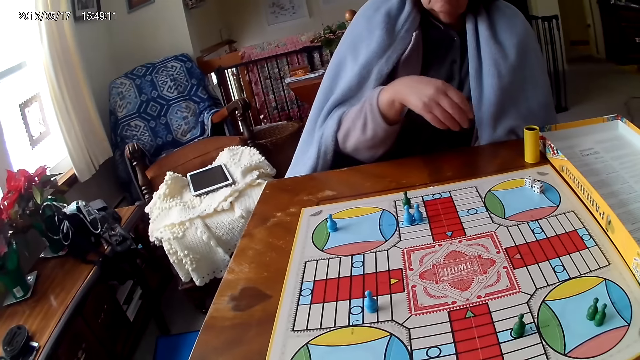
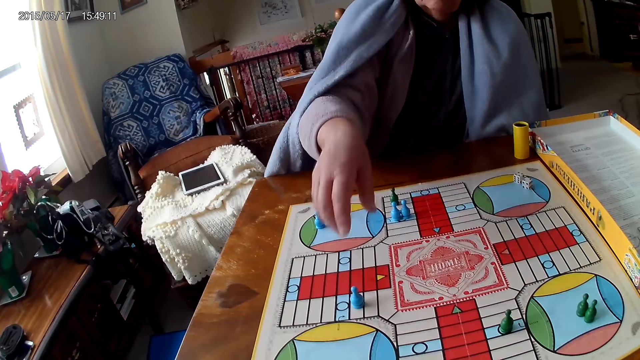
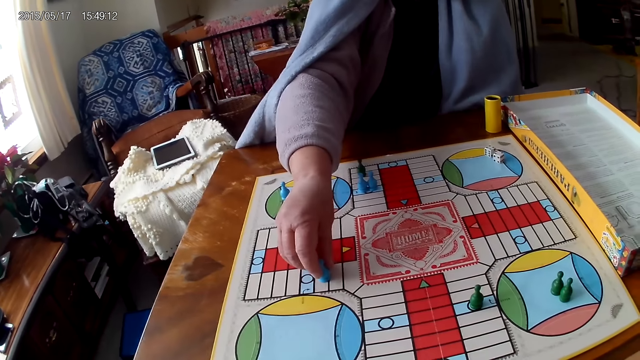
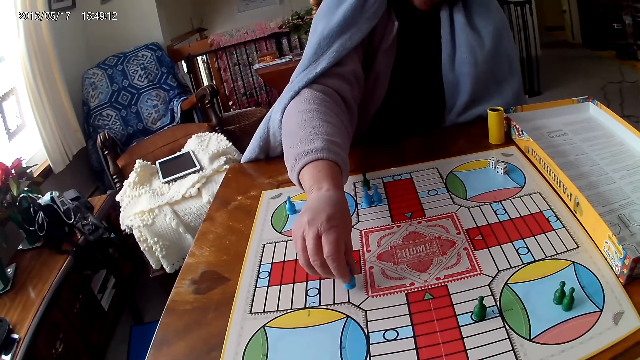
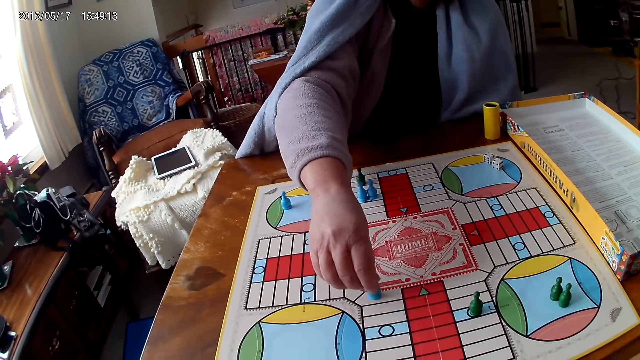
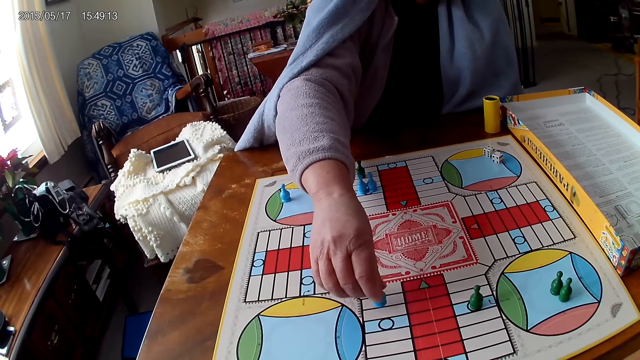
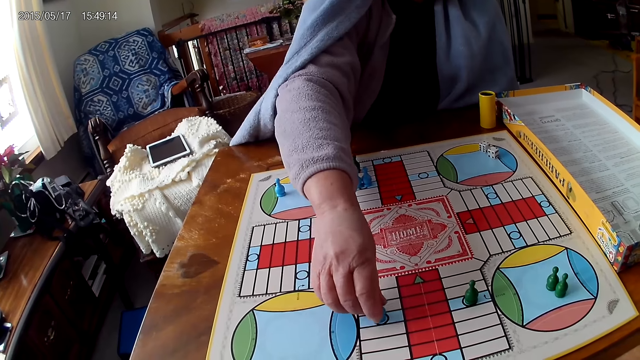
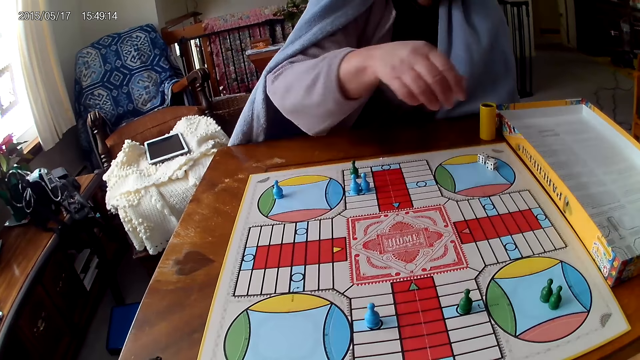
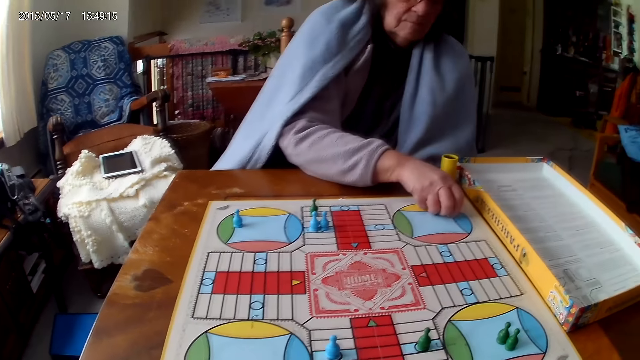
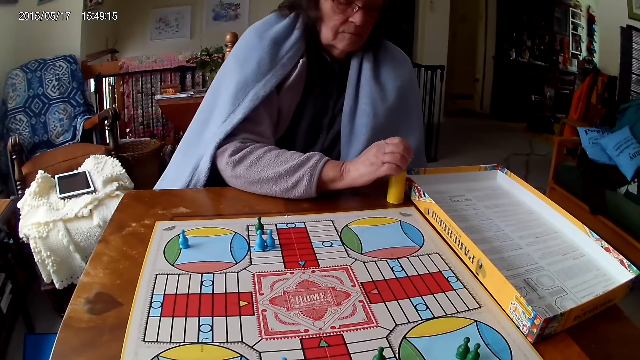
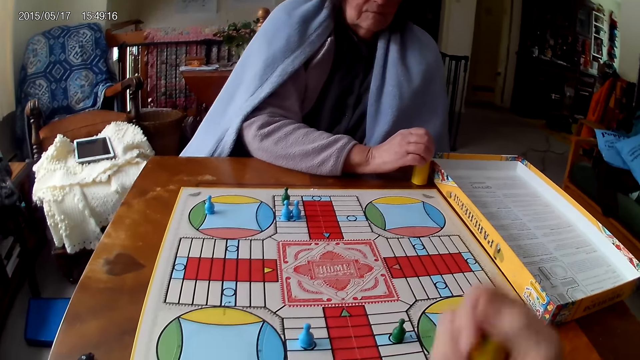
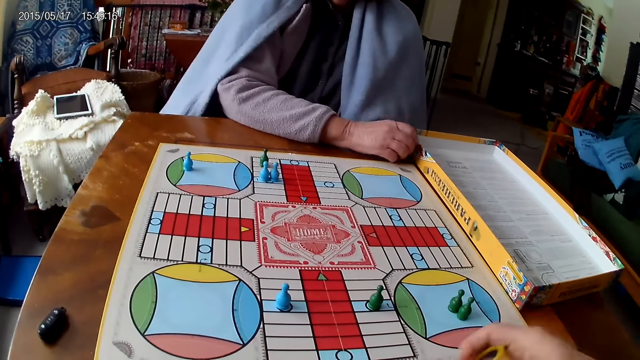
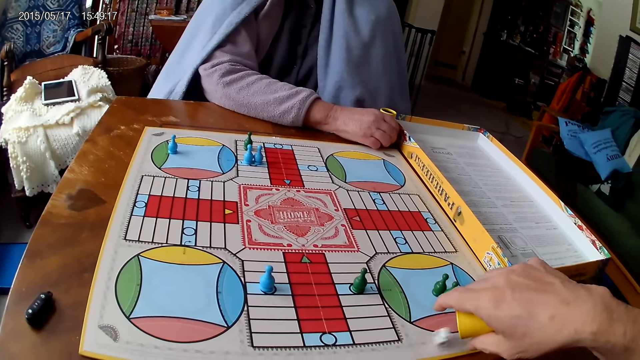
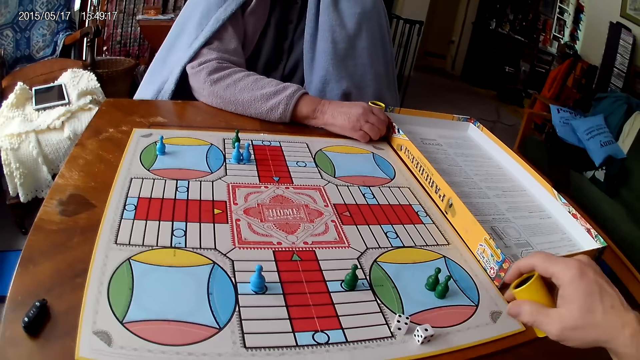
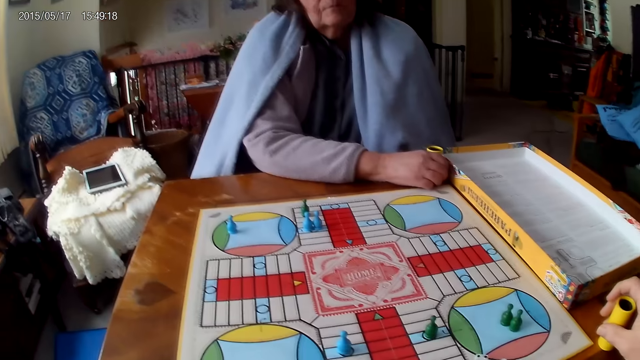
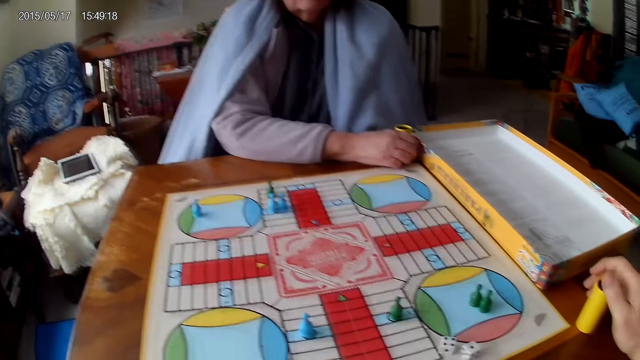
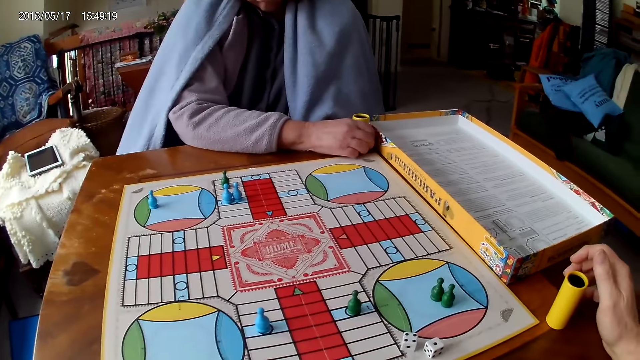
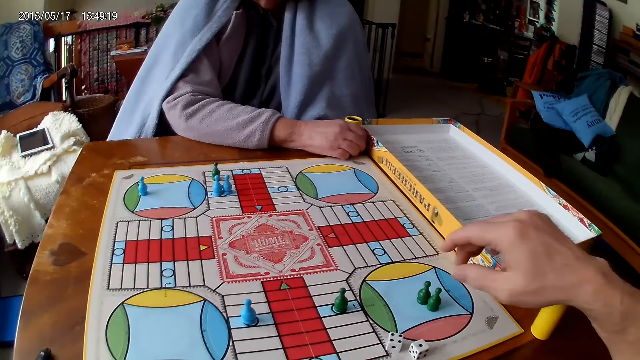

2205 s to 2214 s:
A woman picks a dice piece. She moves a piece on the Ludo board with her right hand. She removes her hand from the game piece. She picks her dice from the Ludo board with her right hand. She drops the dice into her container. The camera wearer shakes his container with his right hand. He drops the dice in his container on the Ludo board. He drops his container on the table with his right hand.

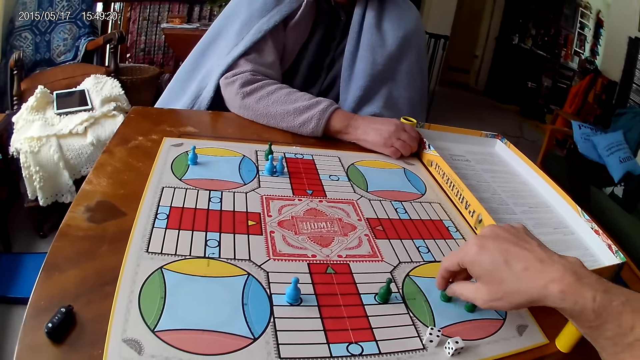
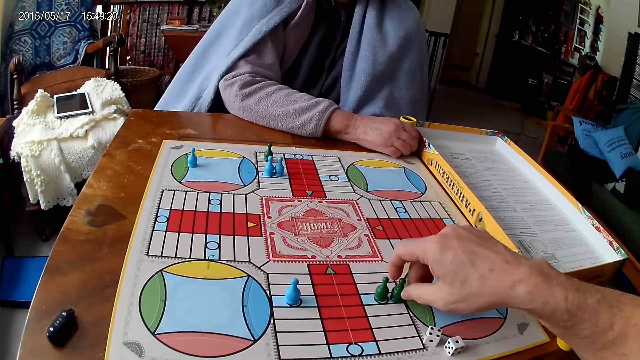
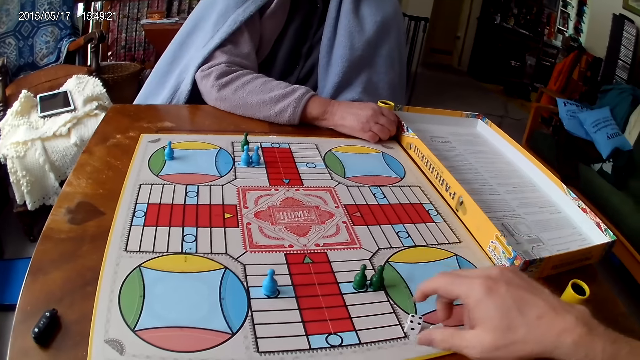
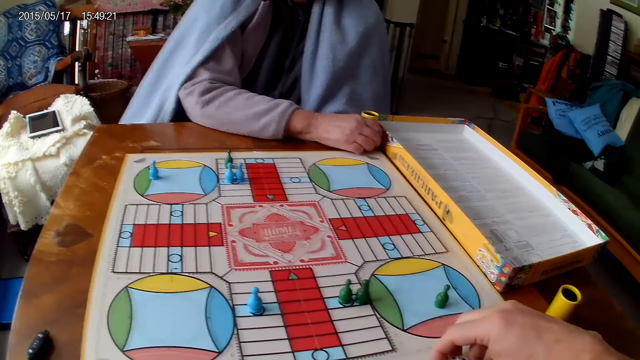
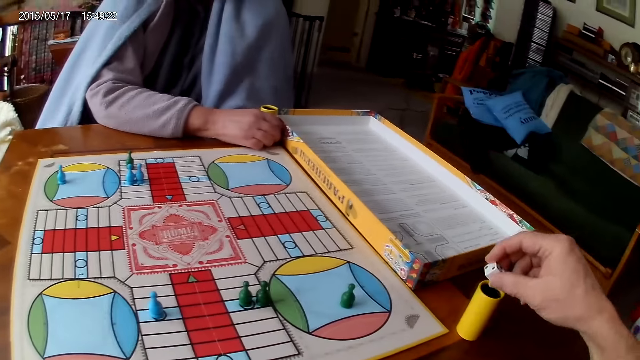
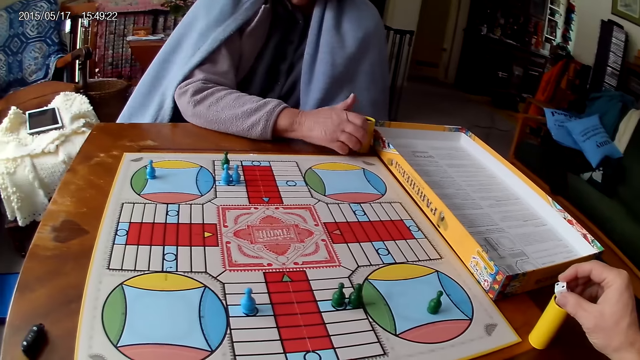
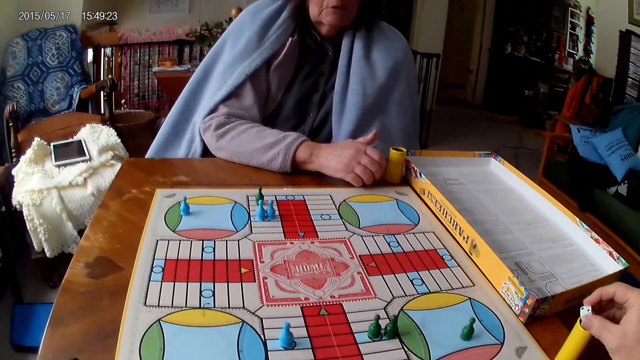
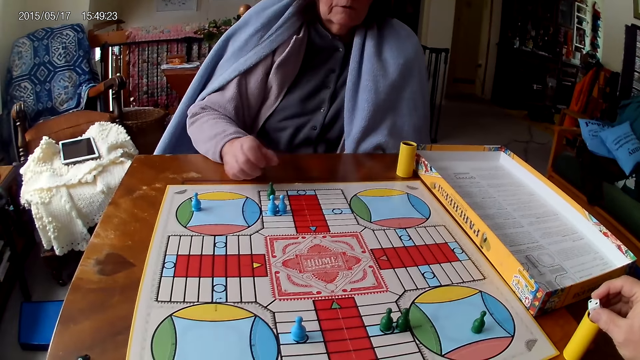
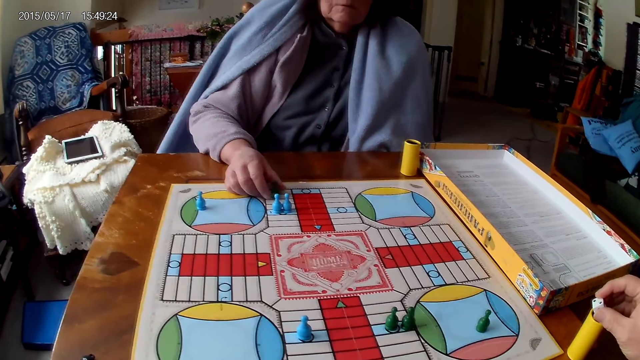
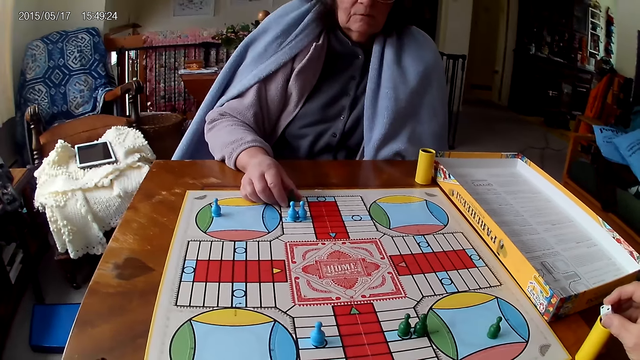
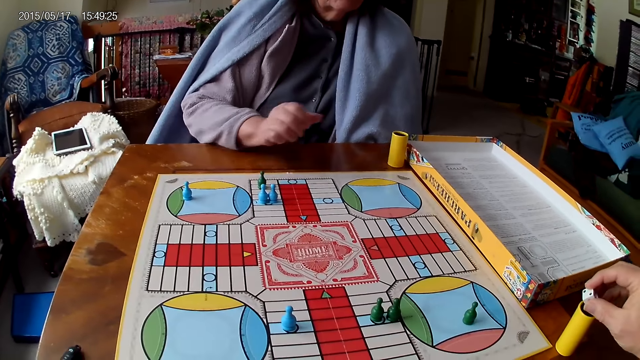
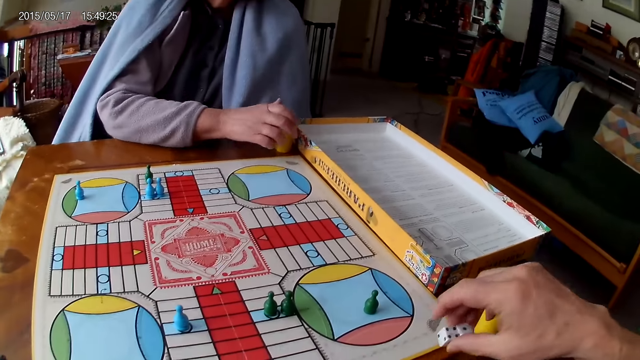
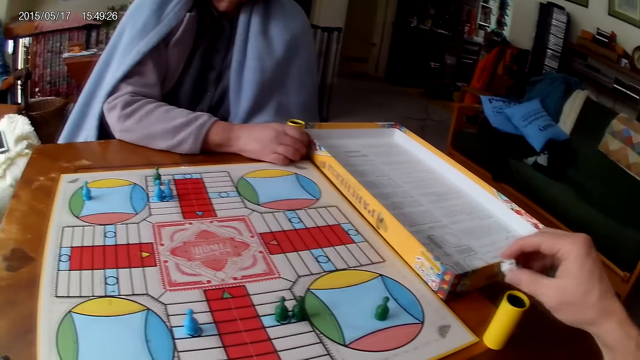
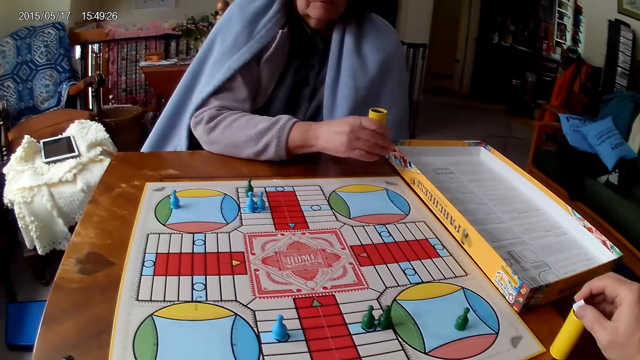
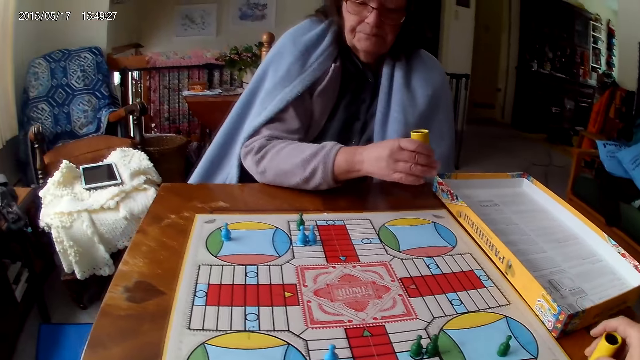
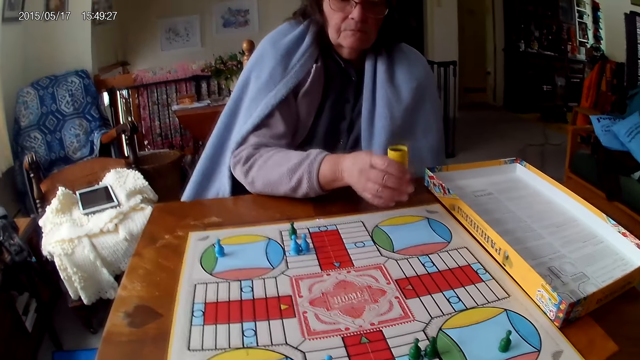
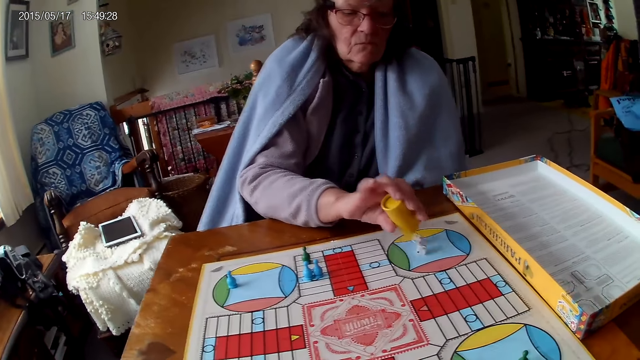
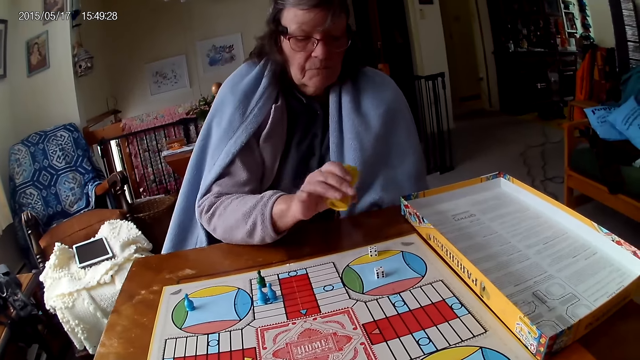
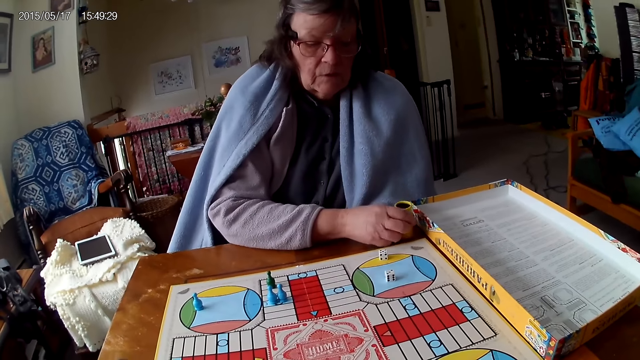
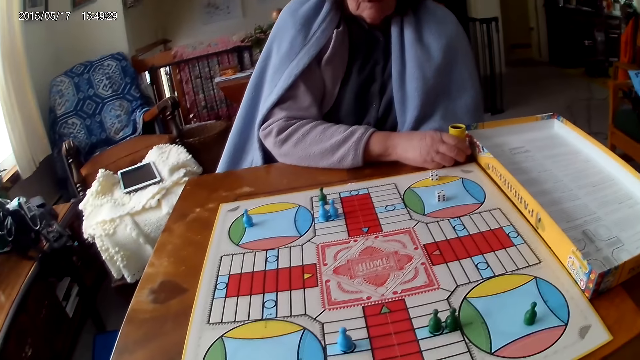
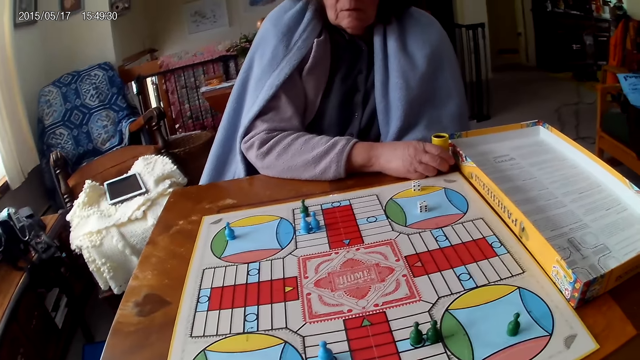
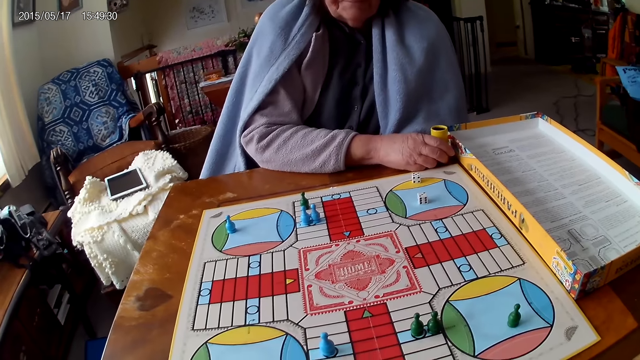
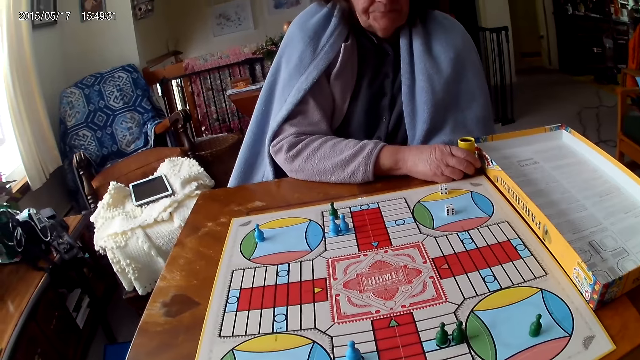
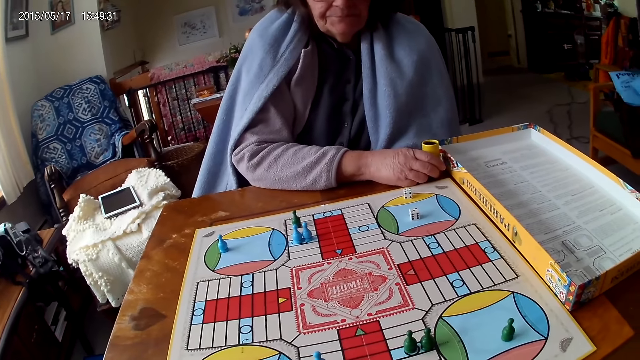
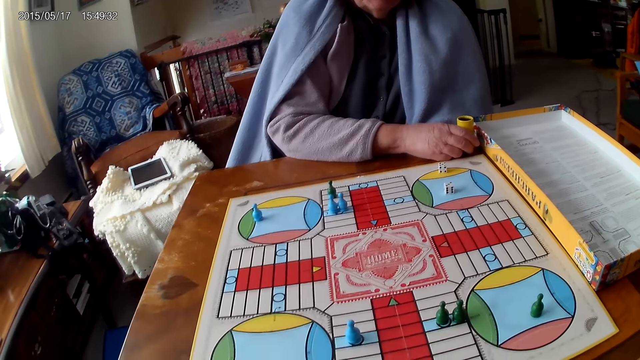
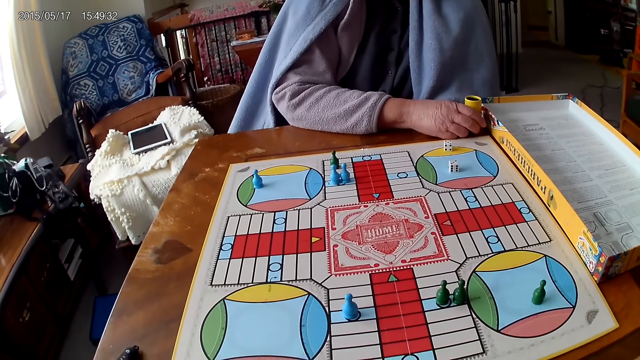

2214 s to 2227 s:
The camera wearer moves a piece on the Ludo board with his right hand. He picks his dice from the Ludo board with his right hand. He puts the dice in the cup. A woman moves a hand. She touches a piece on the Ludo board with her right hand. The camera wearer moves the dice. The woman holds her container with her right hand. She picks her container with her right hand from the table. The camera wearer drops the dice in his container on the Ludo board. The woman shakes her container with her right hand. The camera wearer picks the dice cup. The woman drops the dice in her container on the Ludo board. She drops her container on the Ludo board.
